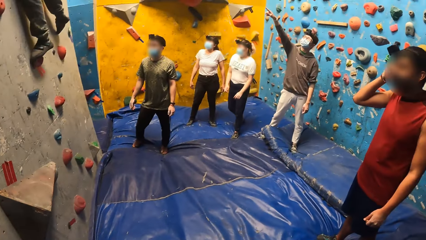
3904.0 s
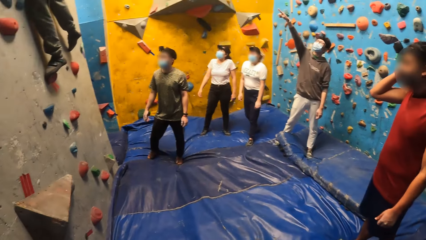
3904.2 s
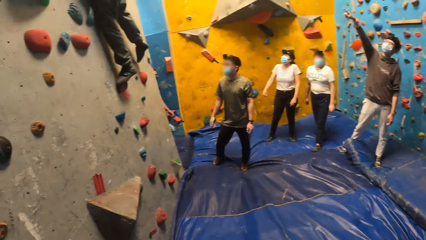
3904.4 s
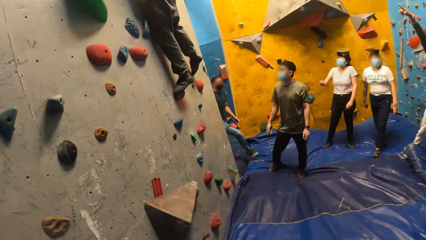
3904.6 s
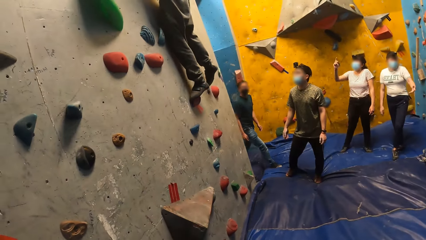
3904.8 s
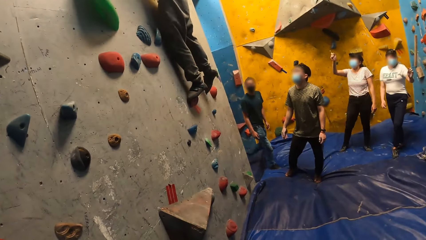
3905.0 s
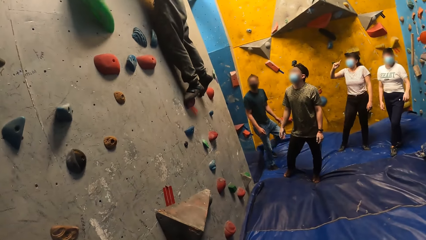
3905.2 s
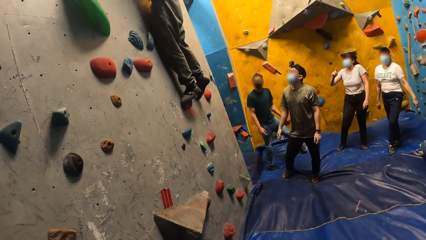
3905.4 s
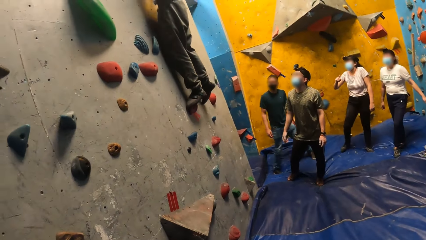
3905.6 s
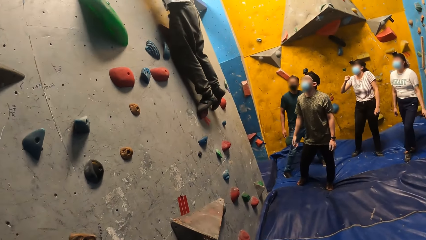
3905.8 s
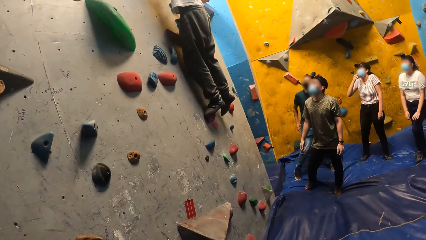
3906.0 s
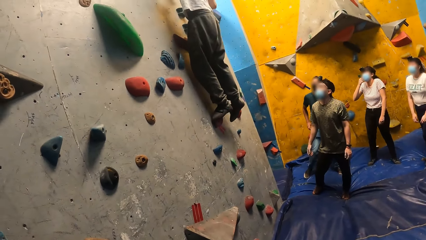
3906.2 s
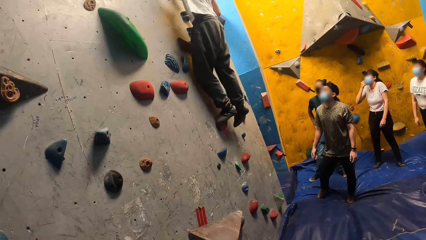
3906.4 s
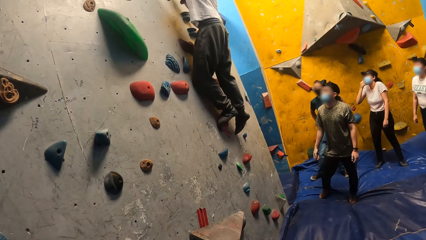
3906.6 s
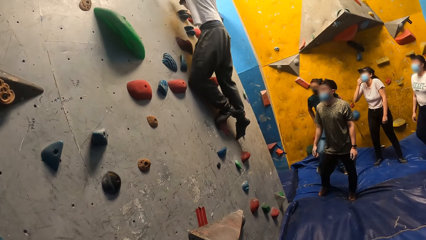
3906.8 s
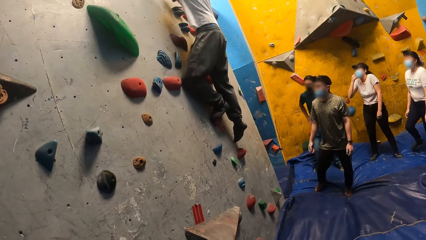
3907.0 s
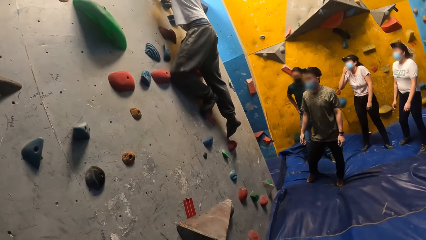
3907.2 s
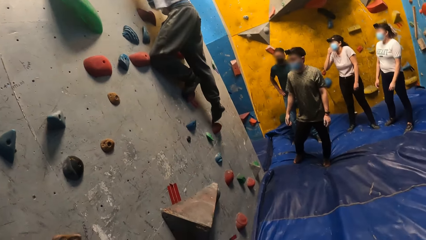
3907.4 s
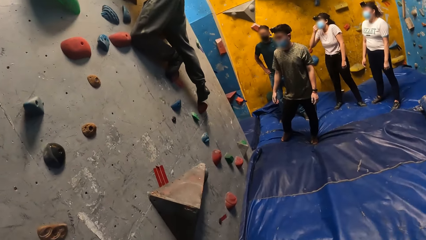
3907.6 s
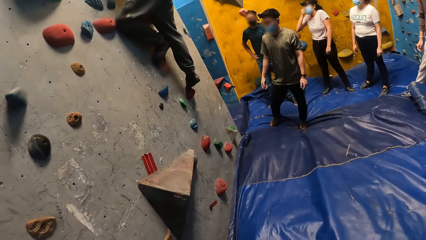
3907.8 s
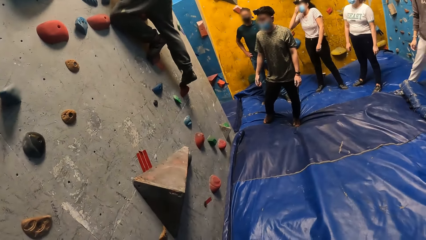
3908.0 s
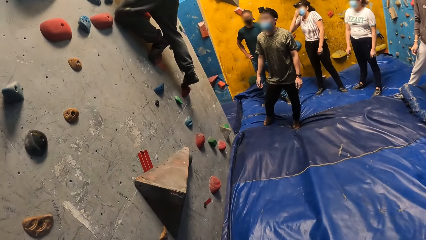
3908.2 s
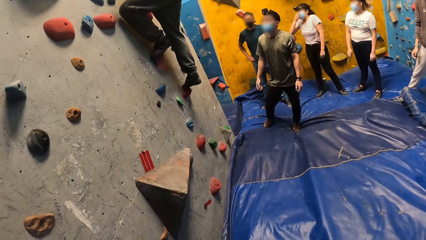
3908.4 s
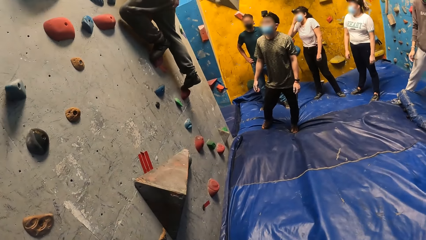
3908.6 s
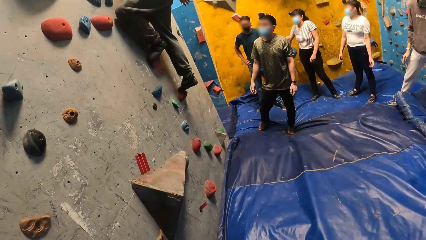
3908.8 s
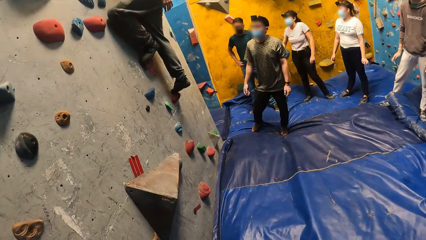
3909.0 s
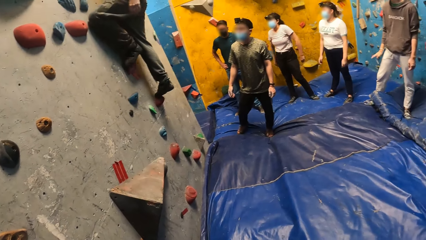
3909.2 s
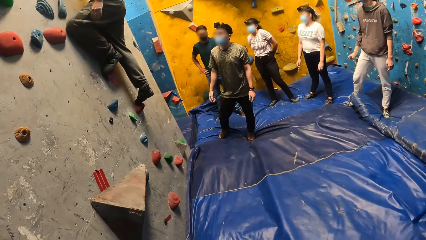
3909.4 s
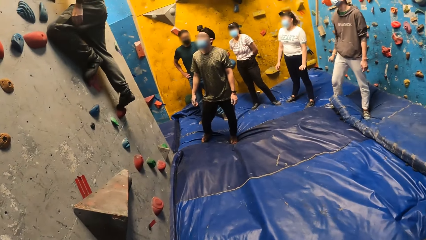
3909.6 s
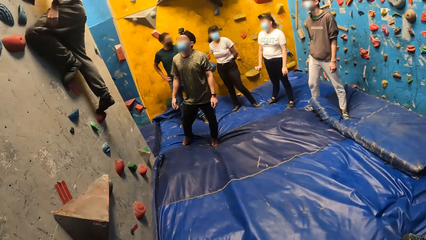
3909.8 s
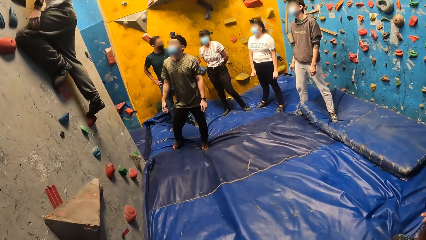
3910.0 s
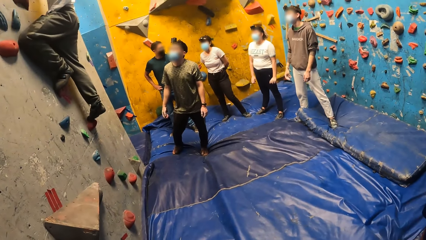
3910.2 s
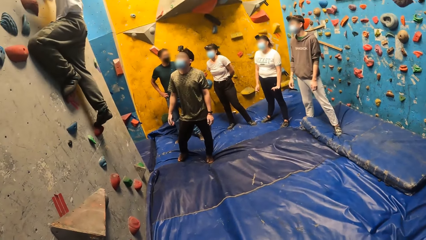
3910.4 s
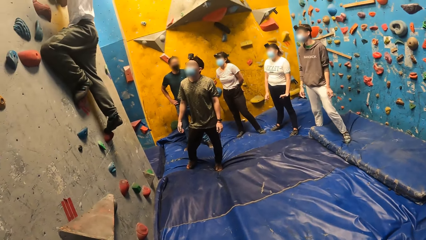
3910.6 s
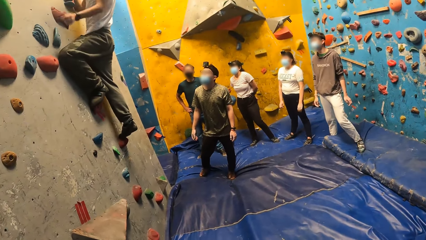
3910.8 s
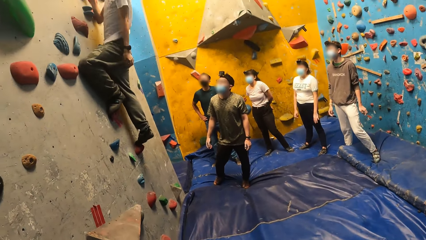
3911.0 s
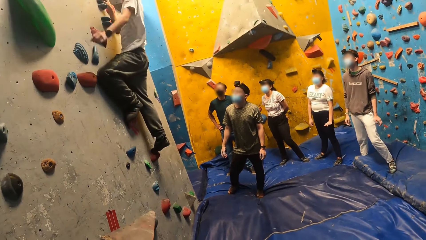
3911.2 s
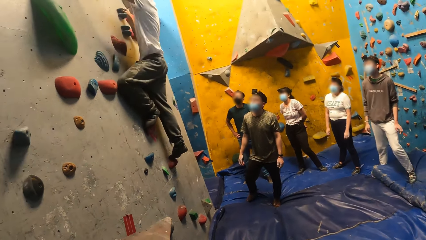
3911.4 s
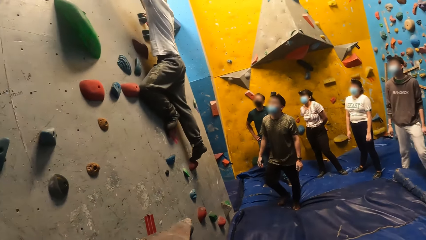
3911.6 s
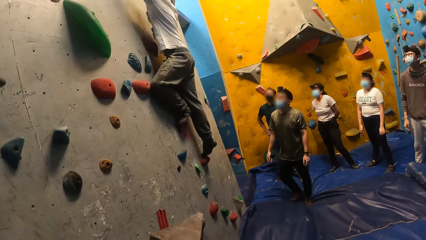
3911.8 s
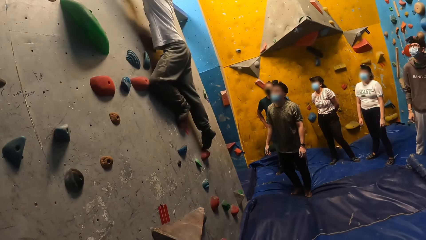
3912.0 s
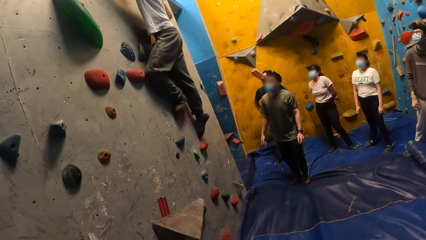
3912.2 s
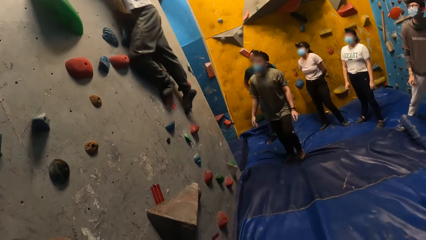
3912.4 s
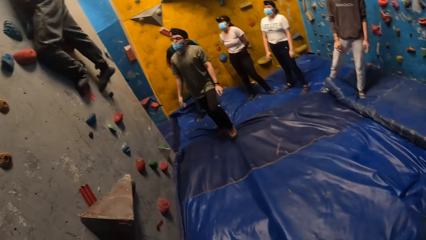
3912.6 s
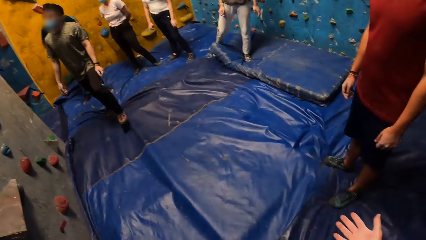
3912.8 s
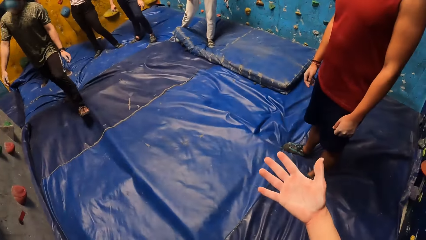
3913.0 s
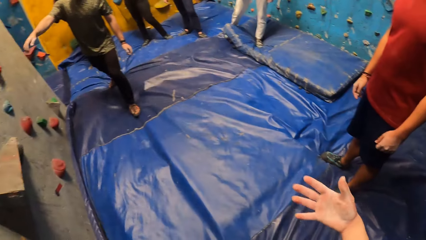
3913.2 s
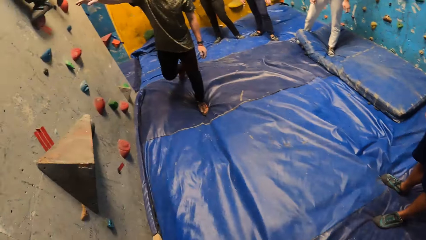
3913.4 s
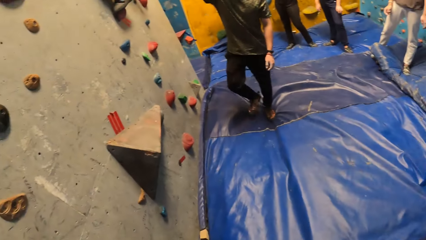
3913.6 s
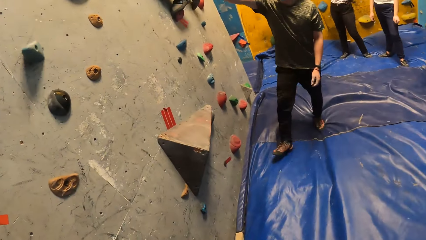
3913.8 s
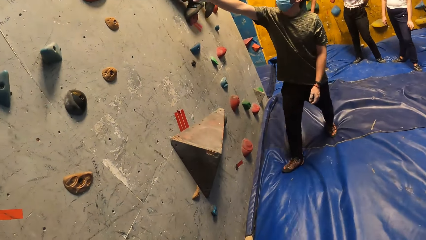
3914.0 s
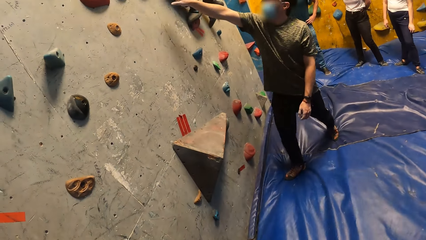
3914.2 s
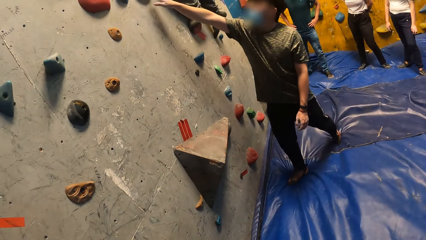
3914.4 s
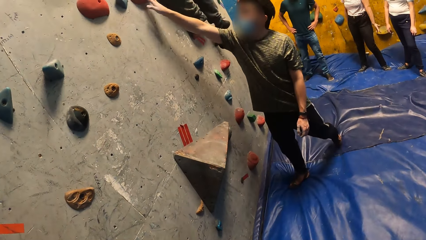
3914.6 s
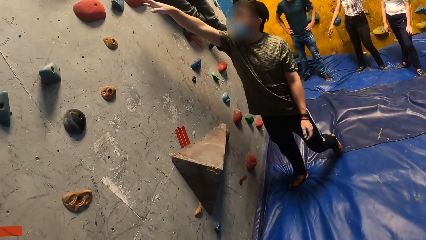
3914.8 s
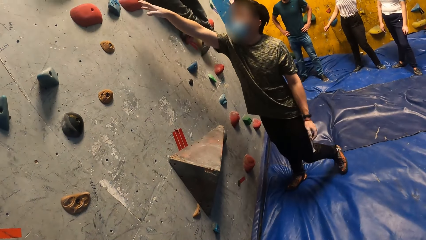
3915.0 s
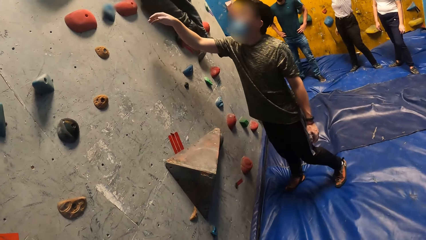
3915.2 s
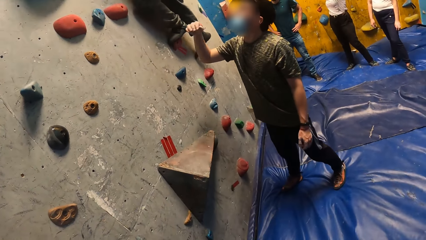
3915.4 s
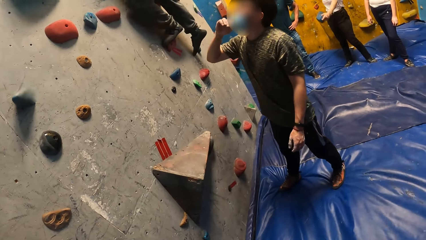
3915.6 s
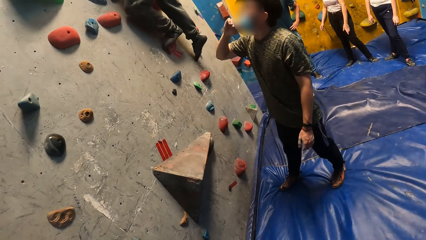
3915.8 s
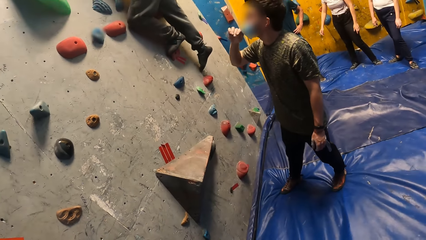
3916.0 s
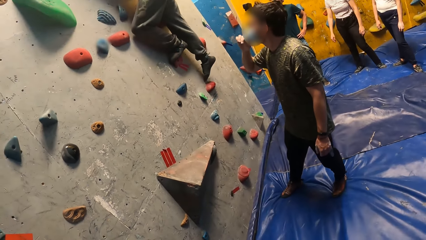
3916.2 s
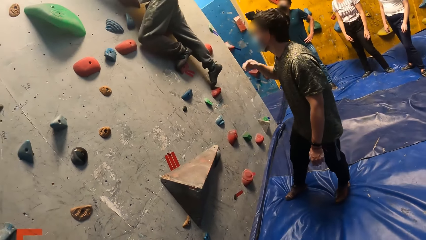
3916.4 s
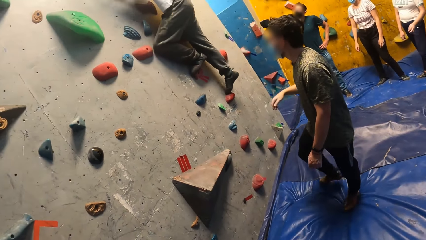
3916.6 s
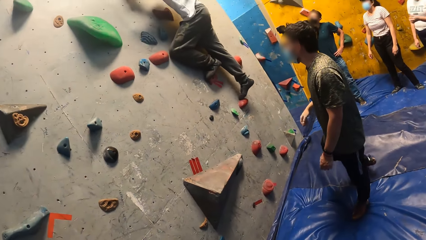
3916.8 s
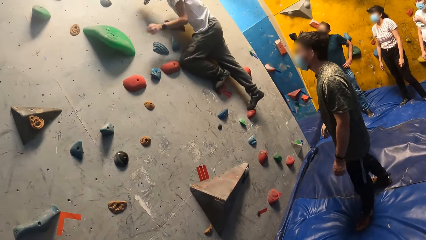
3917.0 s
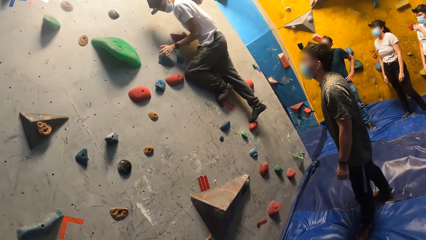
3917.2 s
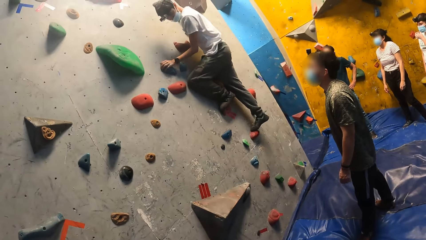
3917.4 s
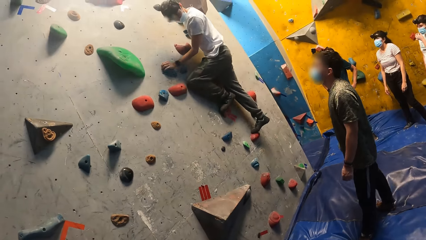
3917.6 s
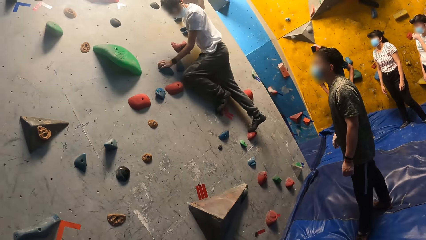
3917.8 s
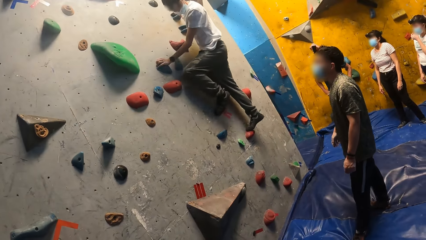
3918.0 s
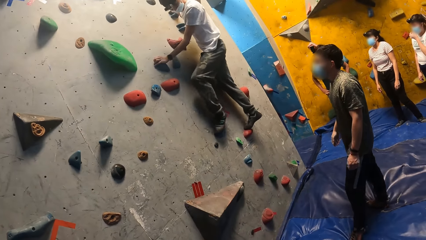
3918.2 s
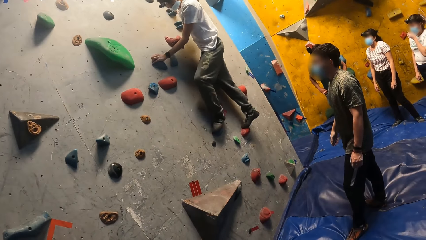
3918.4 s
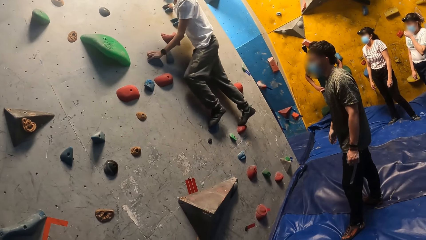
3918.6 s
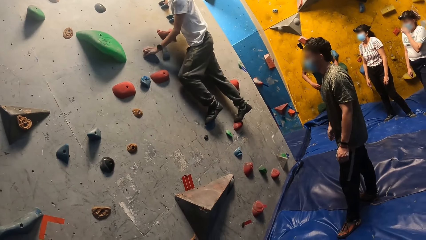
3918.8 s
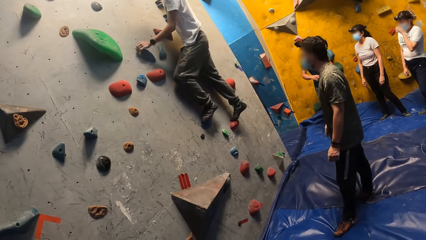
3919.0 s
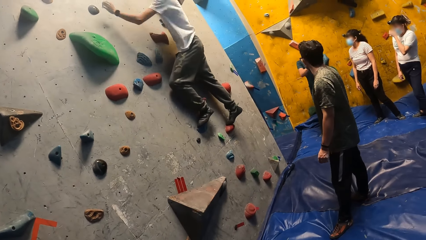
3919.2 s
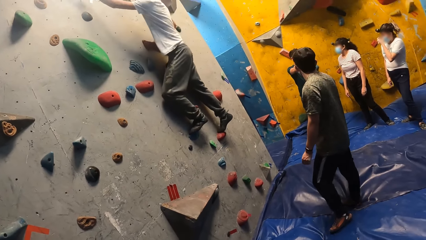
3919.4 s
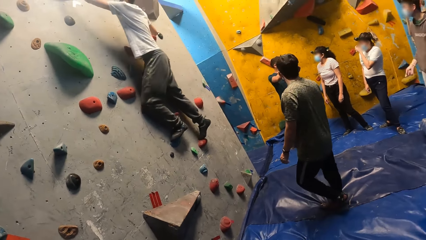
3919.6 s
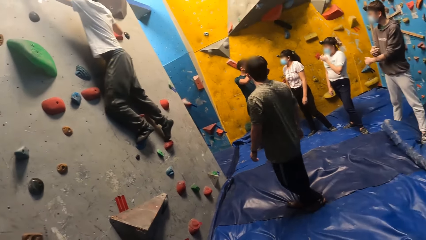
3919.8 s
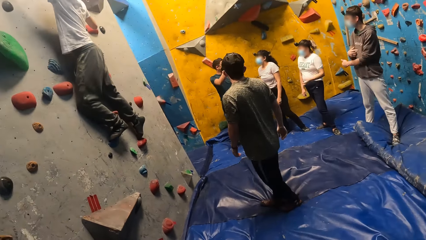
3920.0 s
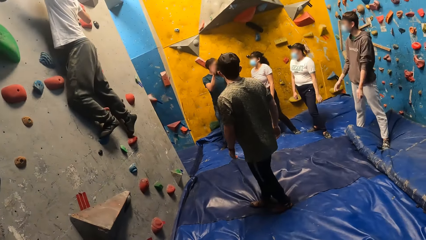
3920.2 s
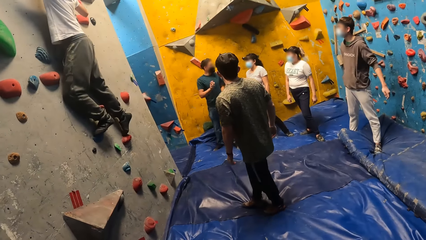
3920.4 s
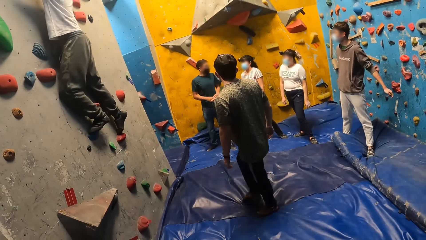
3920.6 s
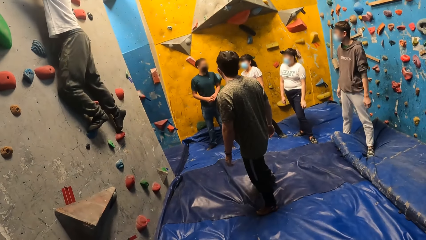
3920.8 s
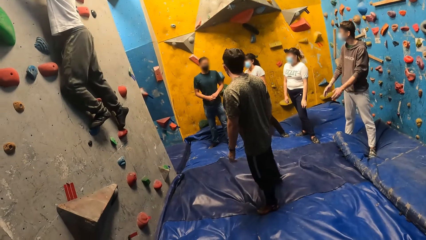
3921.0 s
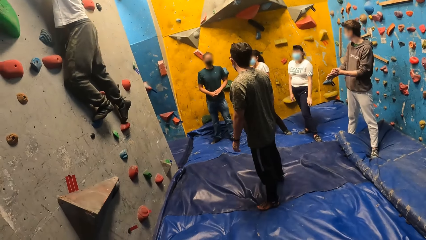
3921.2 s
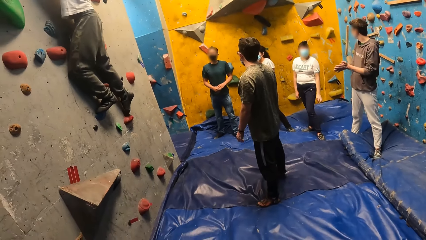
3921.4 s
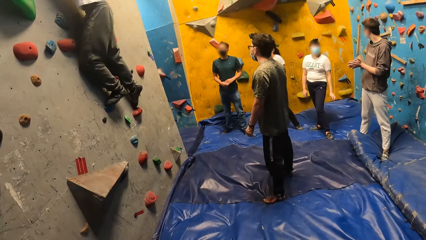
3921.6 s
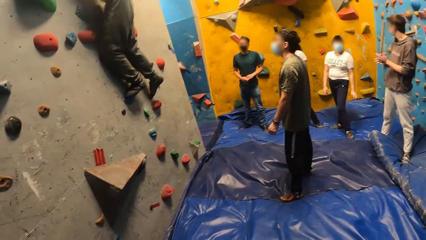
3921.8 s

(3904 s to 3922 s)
A man points up the climb wall. The camera wearer looks around the room. Another man walks in the climb wall room. A woman points up the climb wall. A third man walks down the climb wall. The third man walks up the climb wall. A fourth man walks toward the climb wall. The camera wearer looks at his hand. He looks around the room. The fourth man points at a wall step of the climb wall. The third man walks down the climb wall. The second man converses with the woman and another woman.
